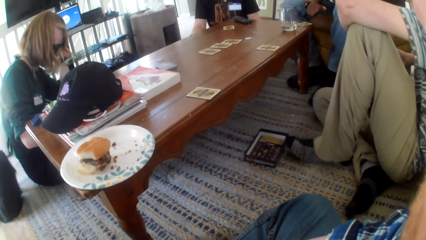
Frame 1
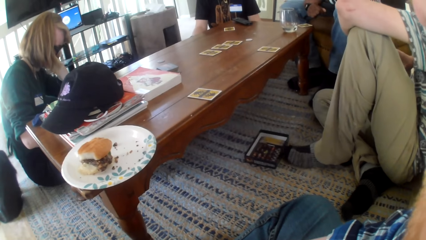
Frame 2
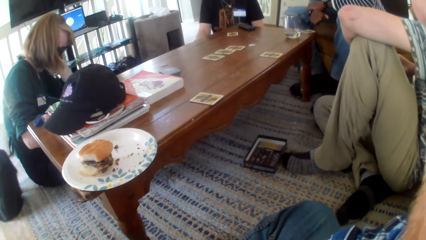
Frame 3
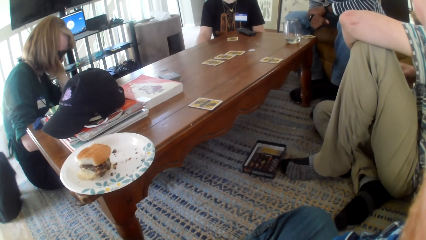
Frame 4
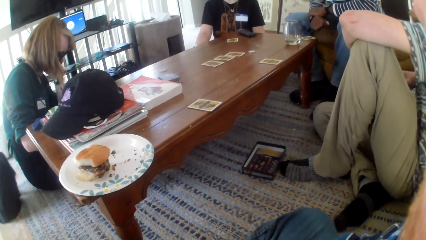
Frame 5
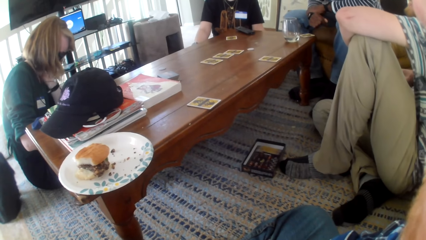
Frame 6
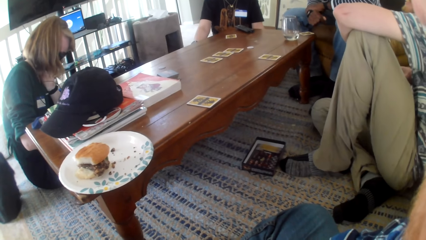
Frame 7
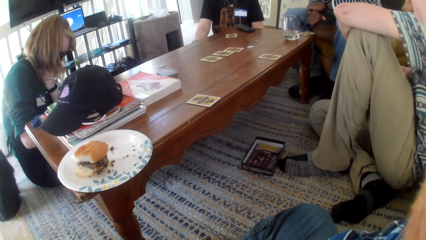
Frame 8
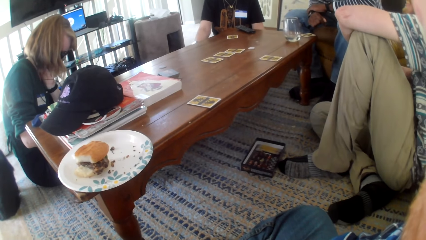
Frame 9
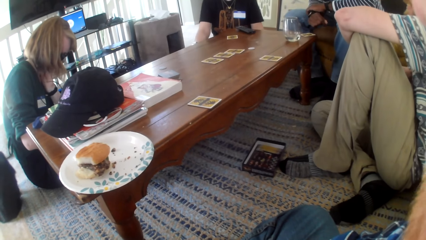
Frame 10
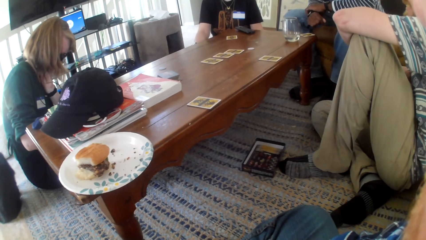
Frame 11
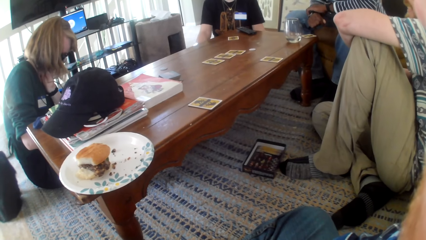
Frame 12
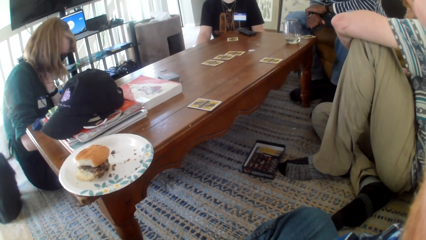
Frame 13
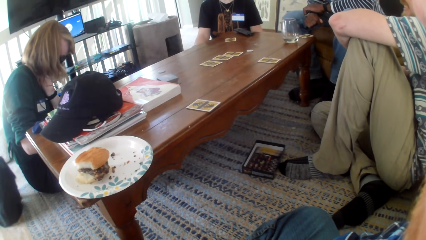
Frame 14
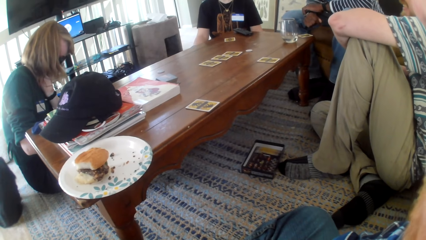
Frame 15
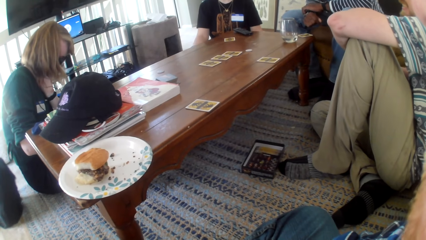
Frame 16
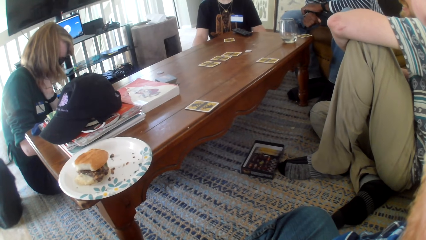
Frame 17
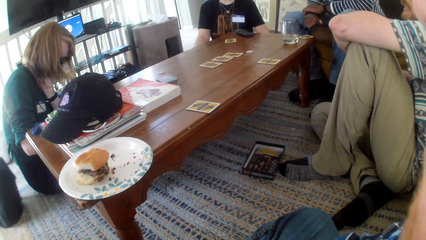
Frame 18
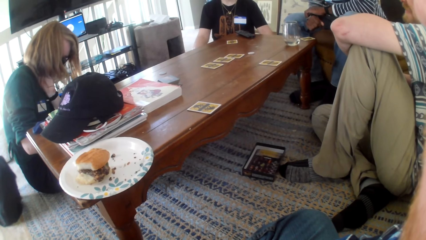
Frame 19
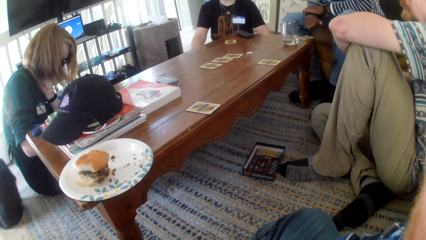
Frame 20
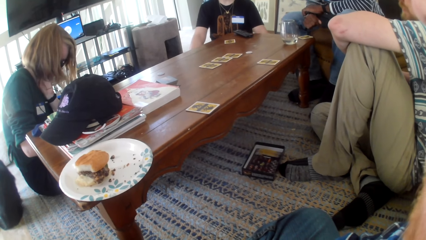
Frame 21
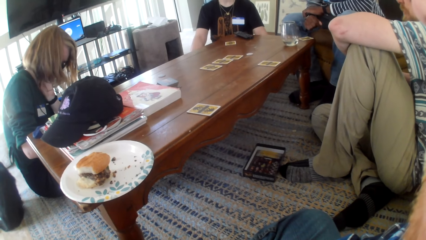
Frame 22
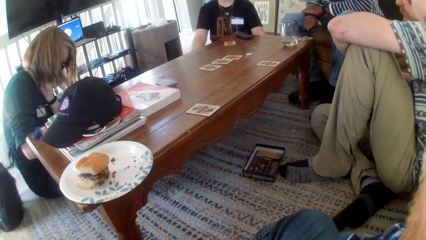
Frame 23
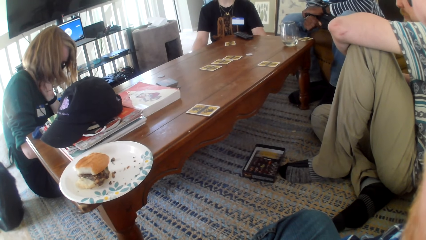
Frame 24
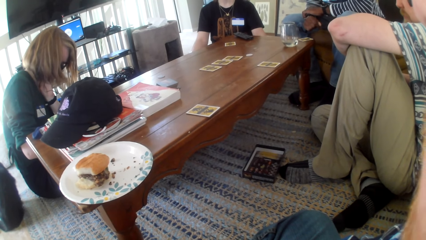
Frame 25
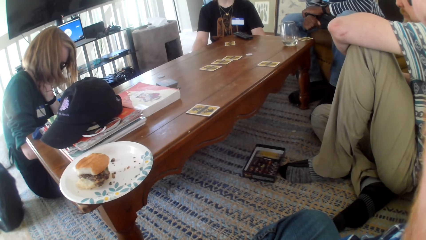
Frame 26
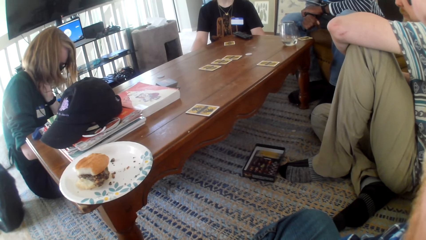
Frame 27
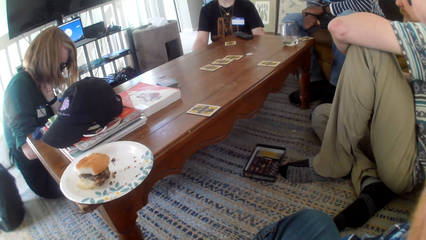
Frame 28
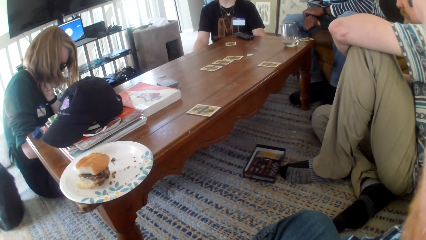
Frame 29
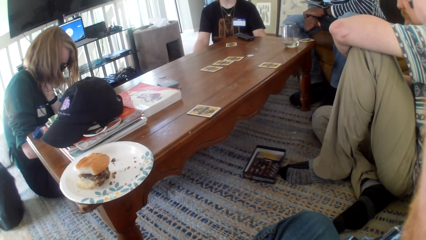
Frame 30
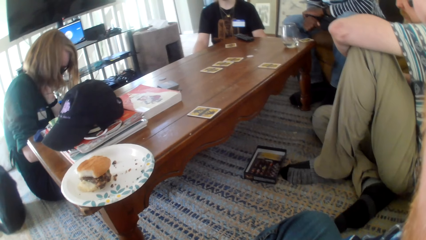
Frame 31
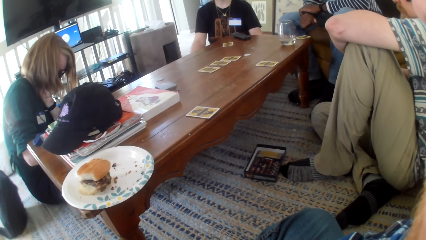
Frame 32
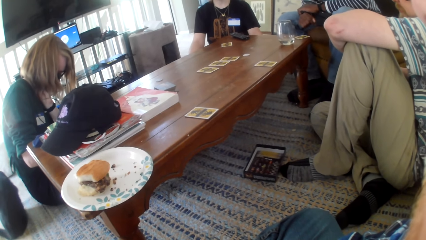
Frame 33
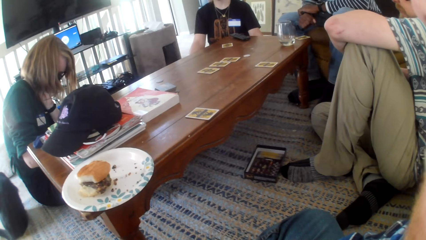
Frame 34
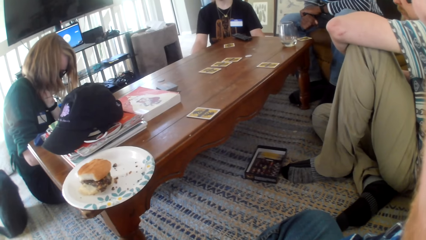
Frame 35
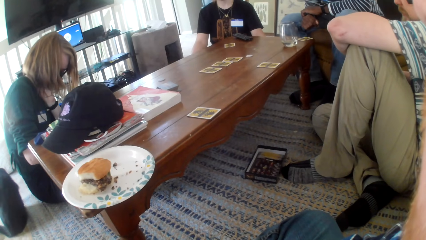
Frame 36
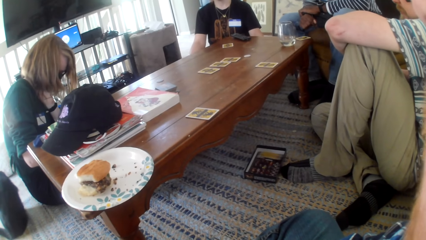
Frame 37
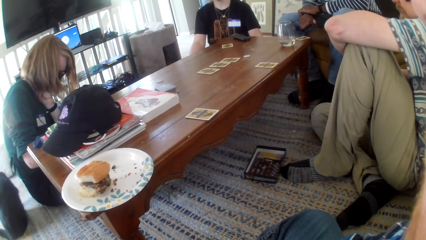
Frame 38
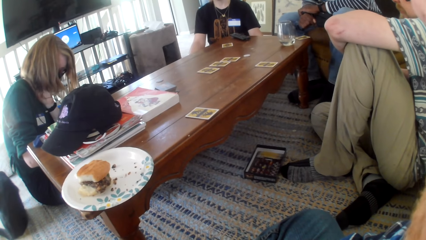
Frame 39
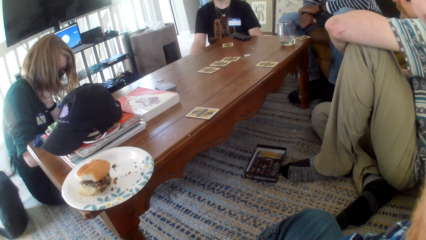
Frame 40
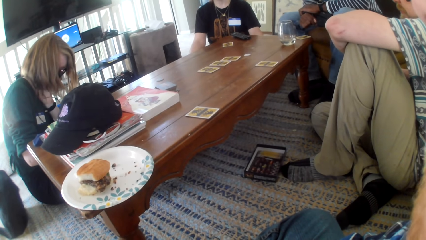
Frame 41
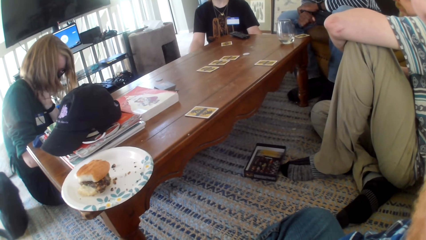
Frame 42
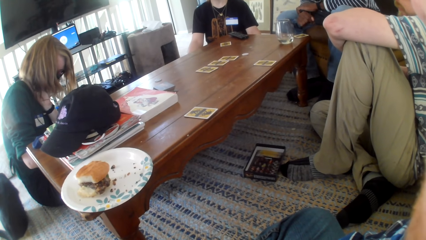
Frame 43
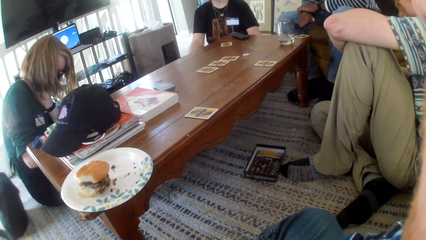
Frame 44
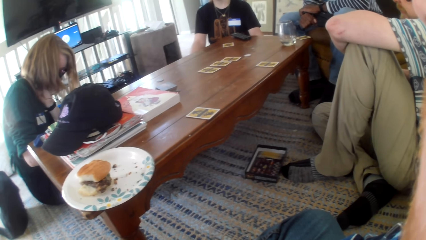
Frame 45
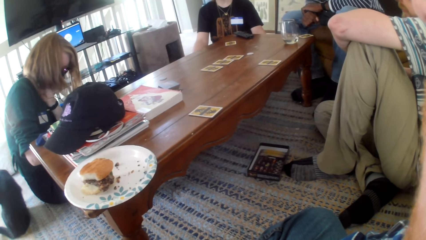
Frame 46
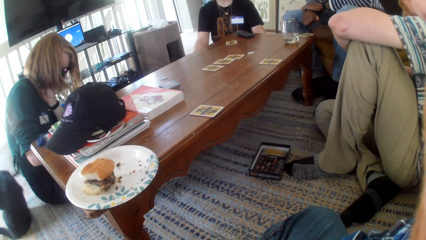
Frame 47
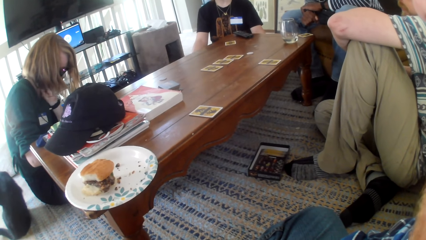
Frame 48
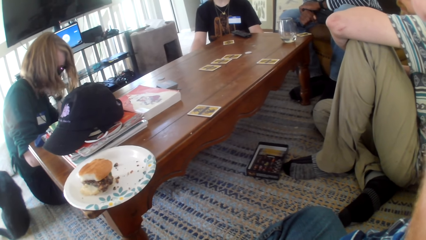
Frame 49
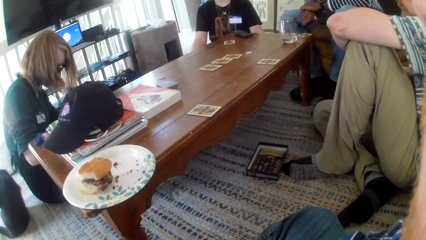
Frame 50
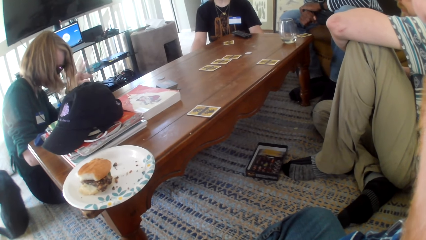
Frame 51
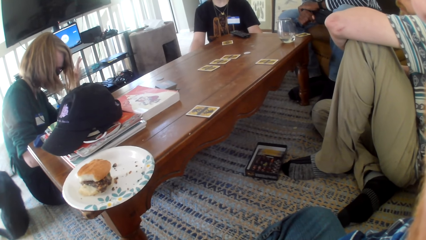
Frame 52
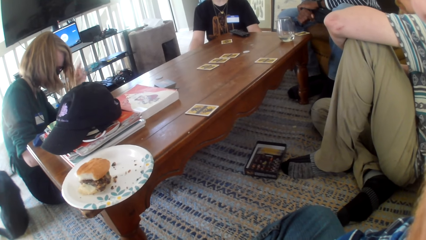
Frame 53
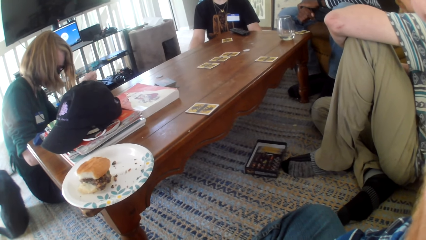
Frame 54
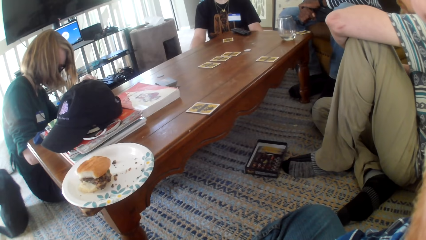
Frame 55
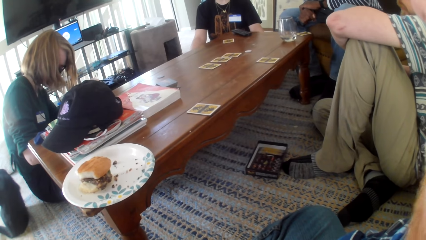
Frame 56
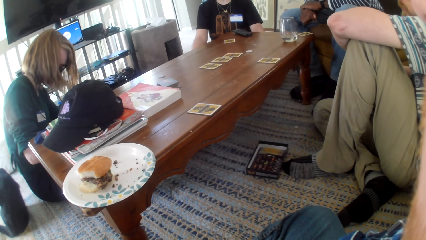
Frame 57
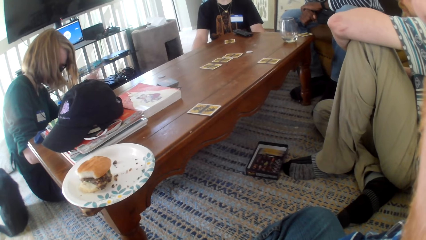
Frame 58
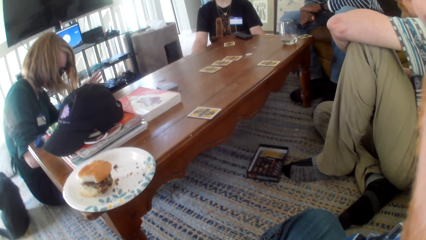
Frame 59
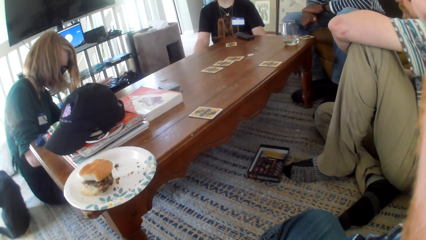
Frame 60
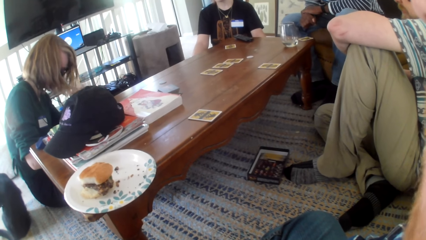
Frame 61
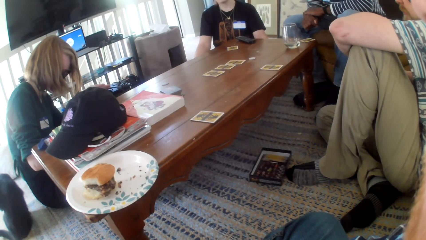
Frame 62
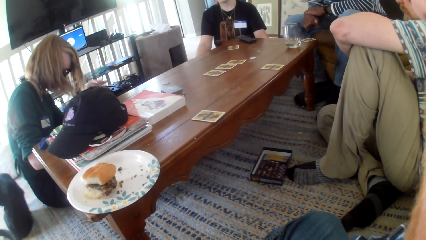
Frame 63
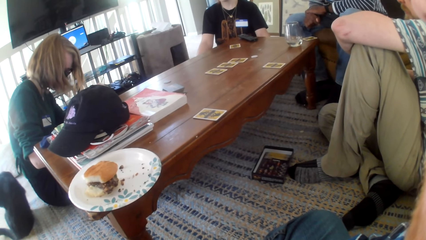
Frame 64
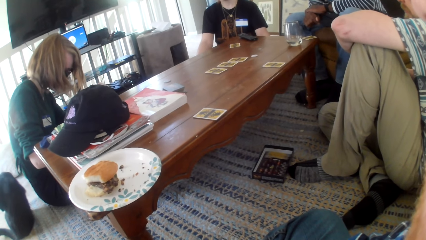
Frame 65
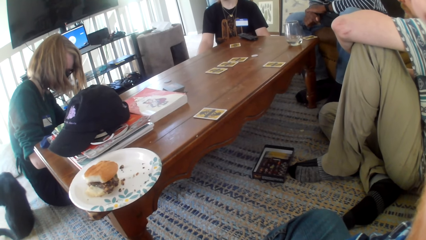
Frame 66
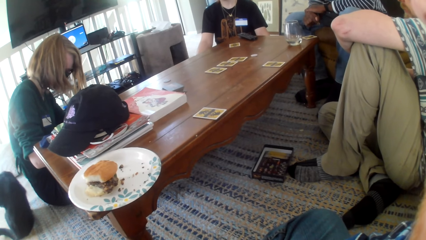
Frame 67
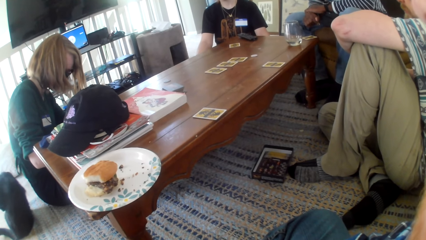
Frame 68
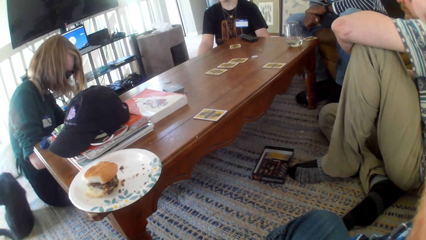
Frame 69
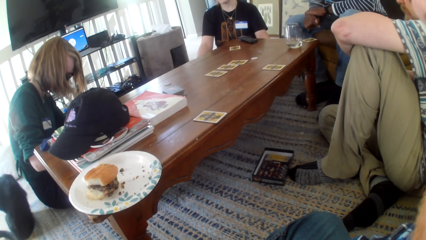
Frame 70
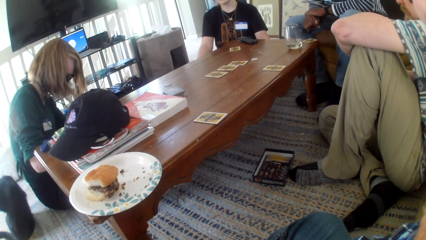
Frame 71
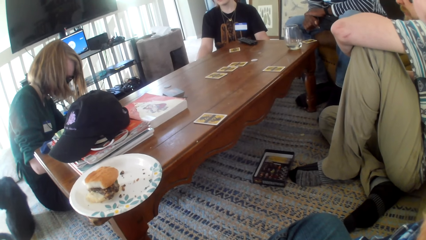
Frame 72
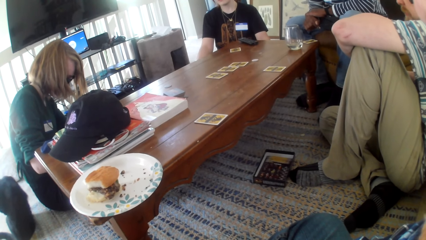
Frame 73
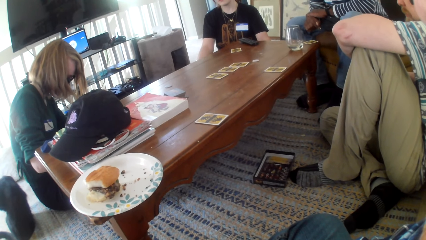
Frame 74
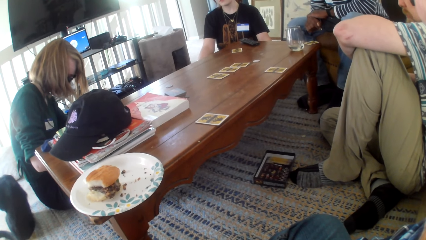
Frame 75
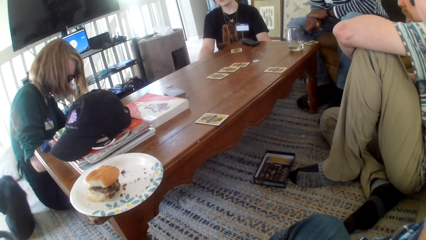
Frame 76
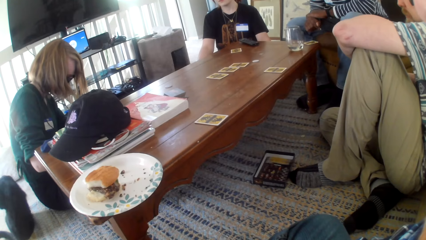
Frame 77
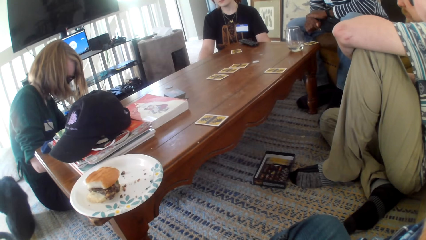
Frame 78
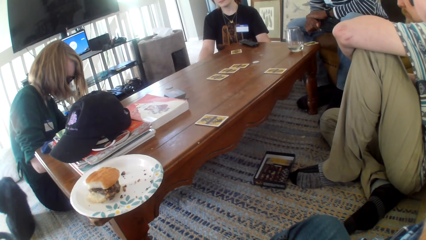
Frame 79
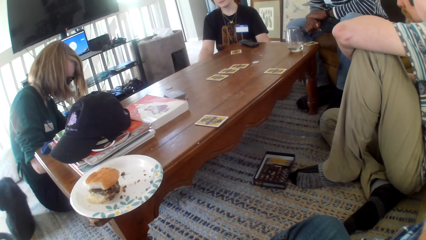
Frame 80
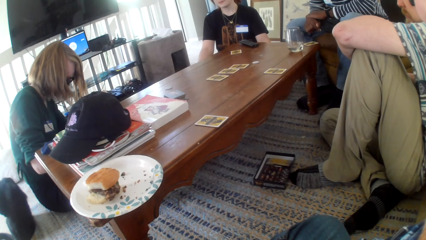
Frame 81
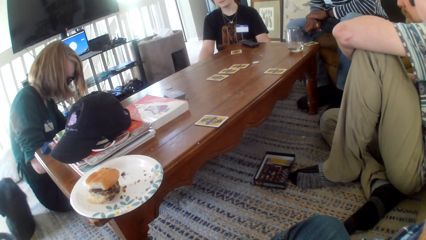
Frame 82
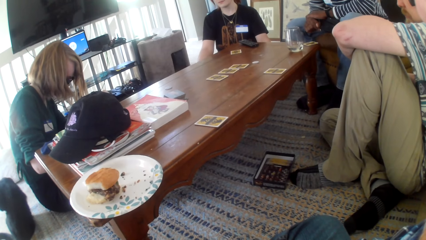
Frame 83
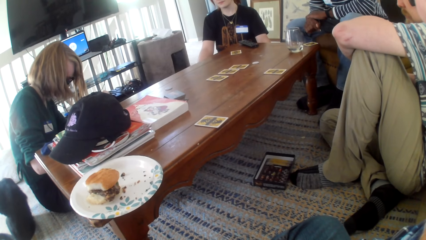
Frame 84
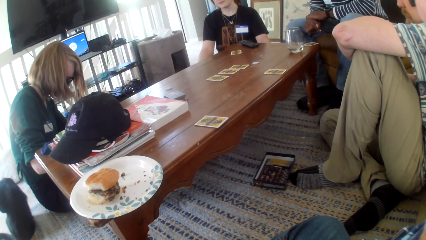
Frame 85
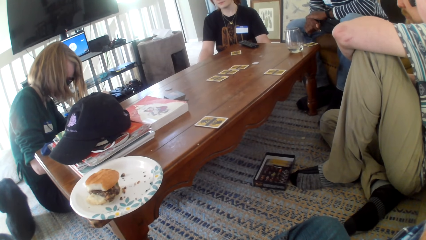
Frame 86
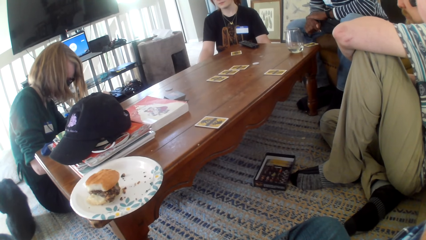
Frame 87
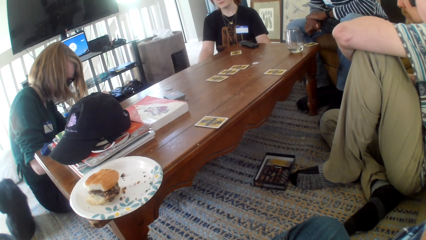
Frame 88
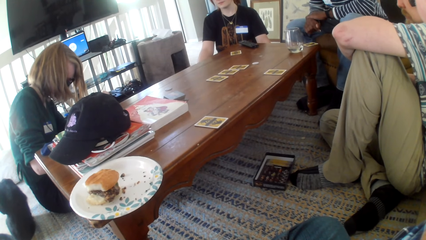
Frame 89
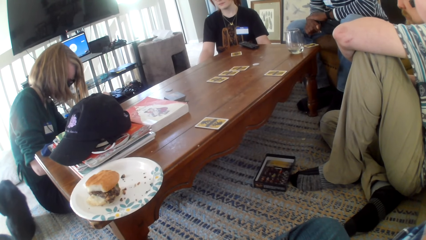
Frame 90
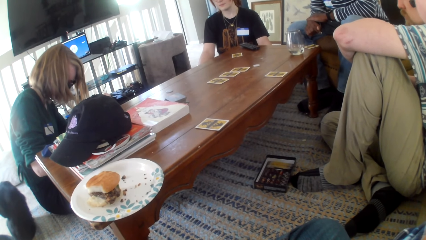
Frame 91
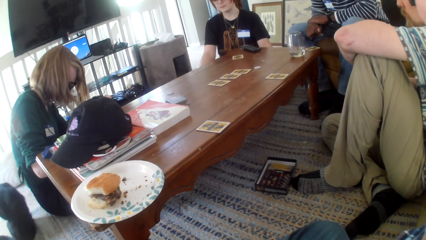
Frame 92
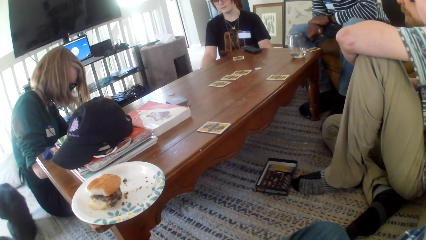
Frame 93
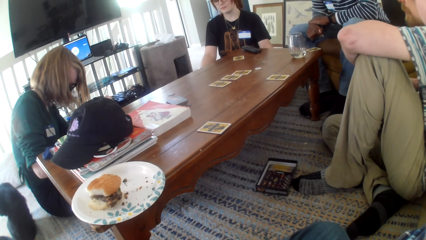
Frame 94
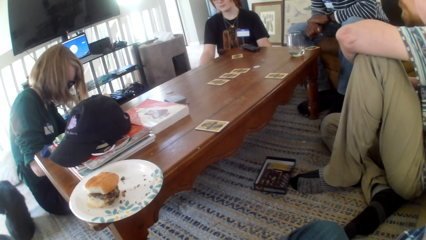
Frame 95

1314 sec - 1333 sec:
A woman moves her hair. Another woman talks. The first woman talks. The first woman moves her hand and talks. The camera wearer looks at the table. The first woman talks.
